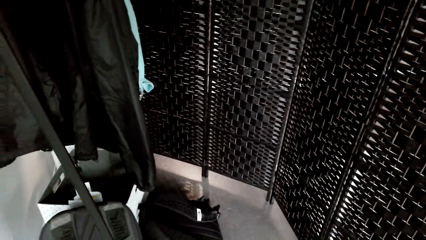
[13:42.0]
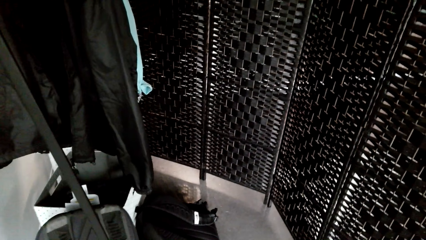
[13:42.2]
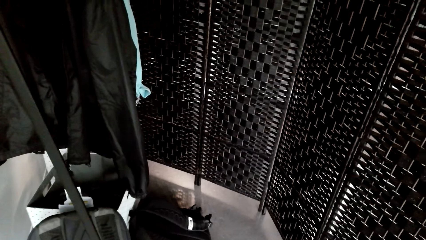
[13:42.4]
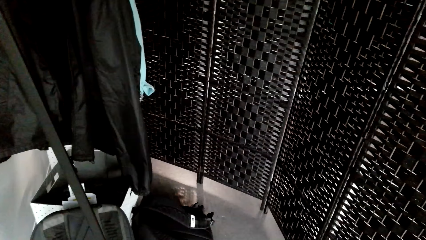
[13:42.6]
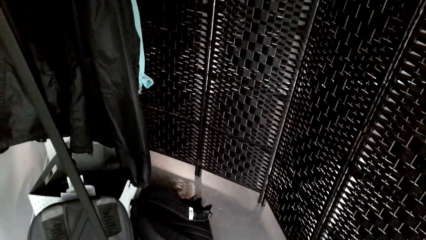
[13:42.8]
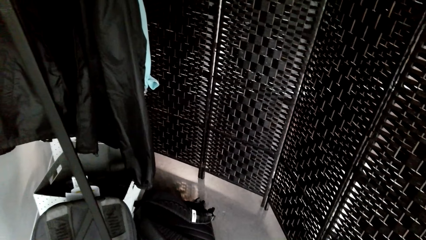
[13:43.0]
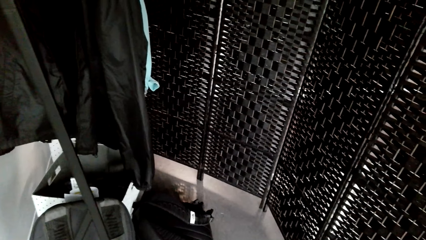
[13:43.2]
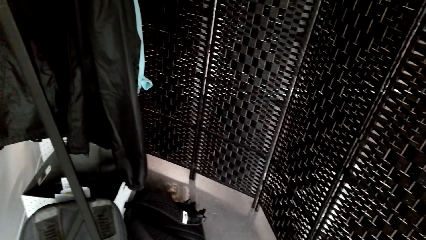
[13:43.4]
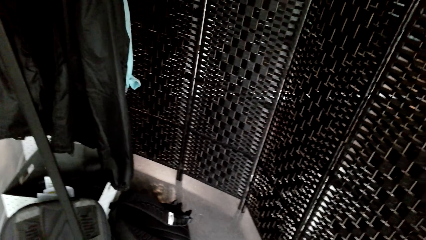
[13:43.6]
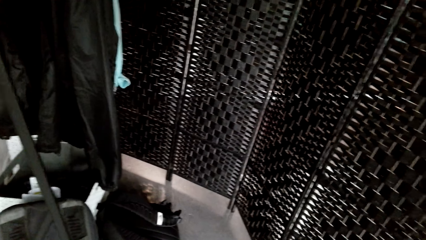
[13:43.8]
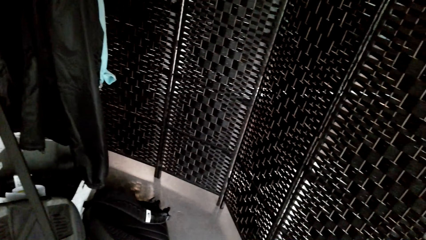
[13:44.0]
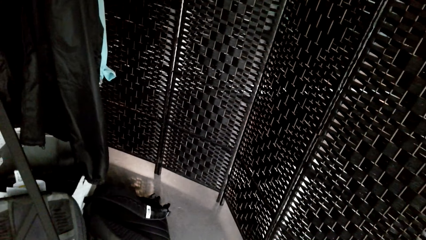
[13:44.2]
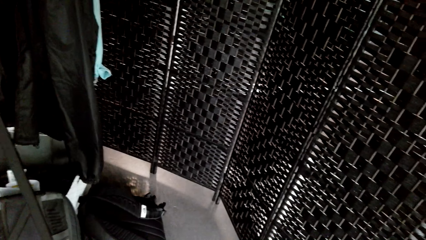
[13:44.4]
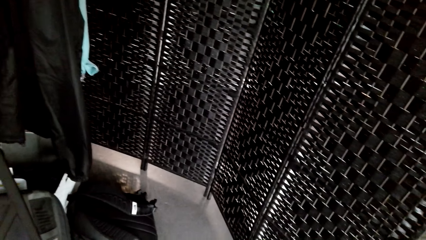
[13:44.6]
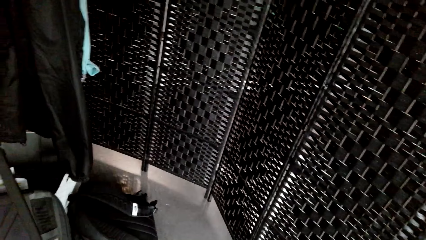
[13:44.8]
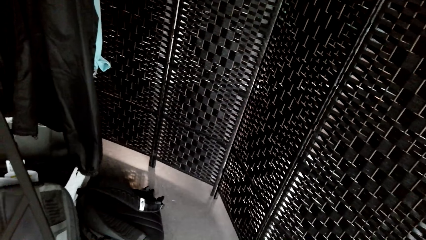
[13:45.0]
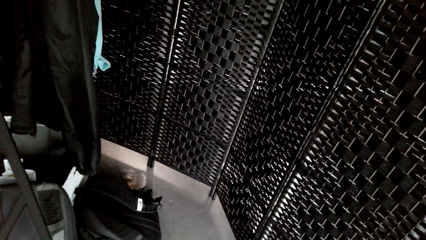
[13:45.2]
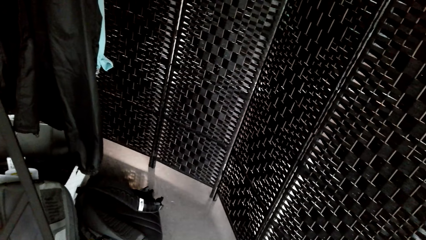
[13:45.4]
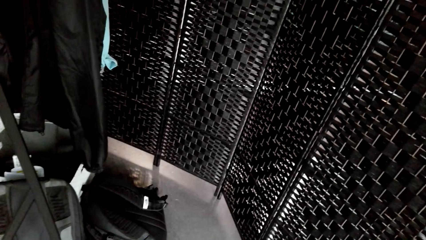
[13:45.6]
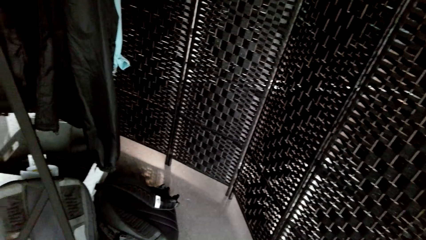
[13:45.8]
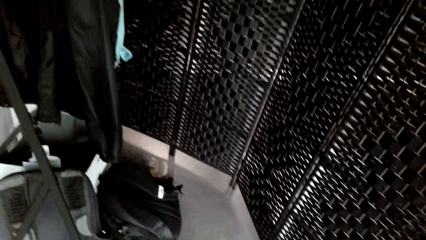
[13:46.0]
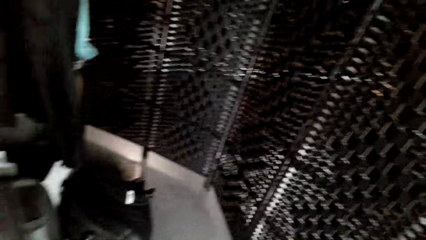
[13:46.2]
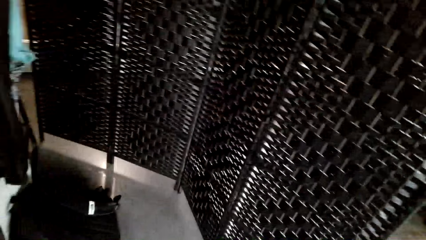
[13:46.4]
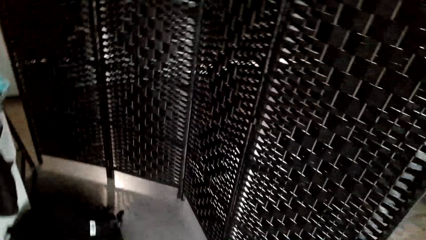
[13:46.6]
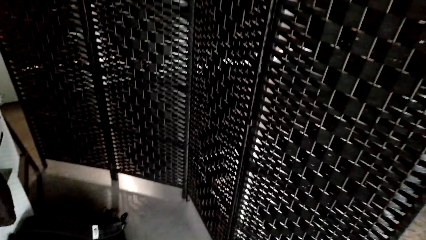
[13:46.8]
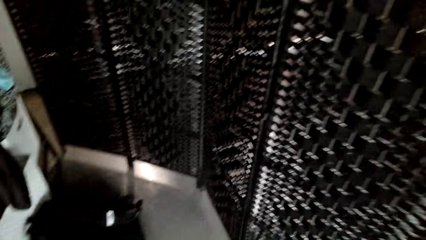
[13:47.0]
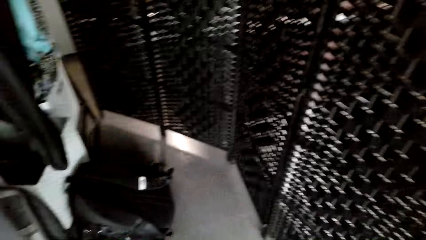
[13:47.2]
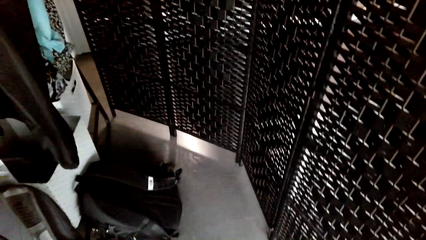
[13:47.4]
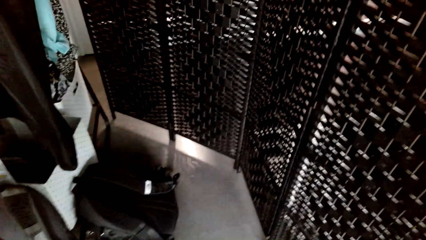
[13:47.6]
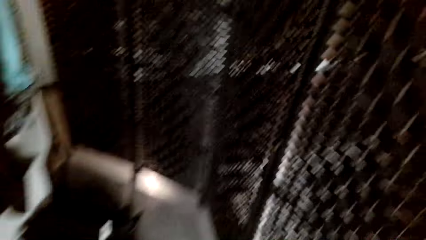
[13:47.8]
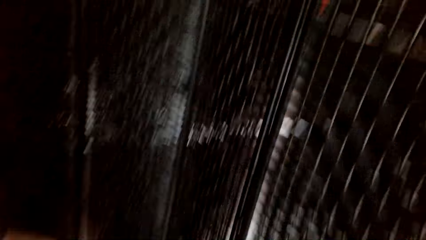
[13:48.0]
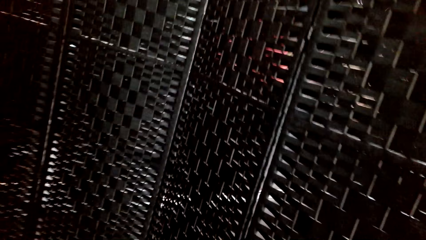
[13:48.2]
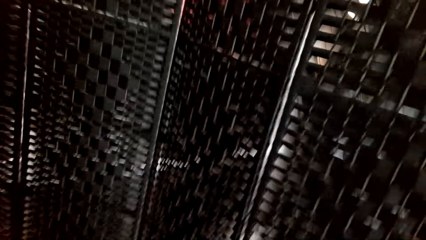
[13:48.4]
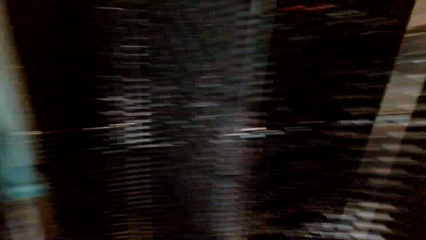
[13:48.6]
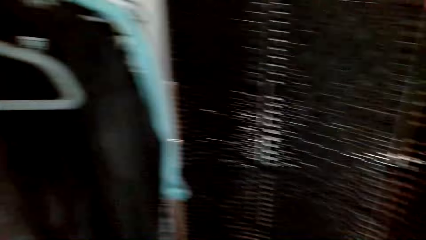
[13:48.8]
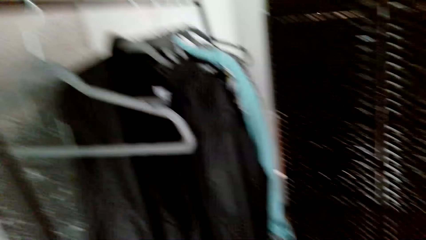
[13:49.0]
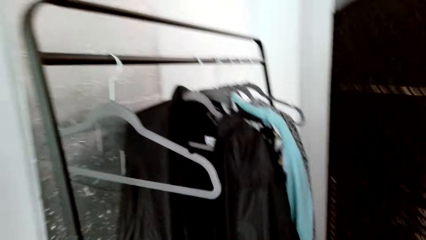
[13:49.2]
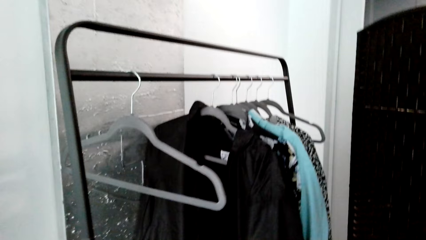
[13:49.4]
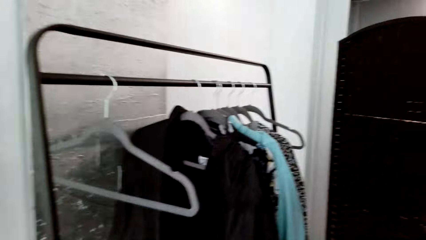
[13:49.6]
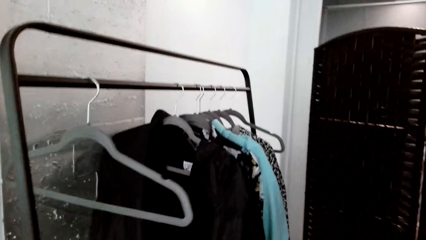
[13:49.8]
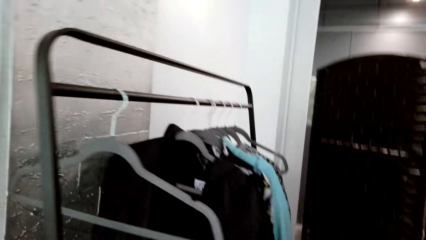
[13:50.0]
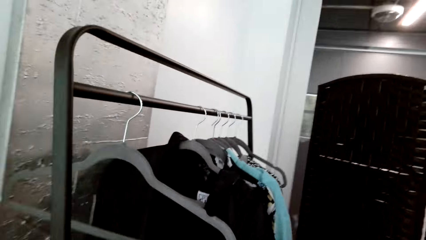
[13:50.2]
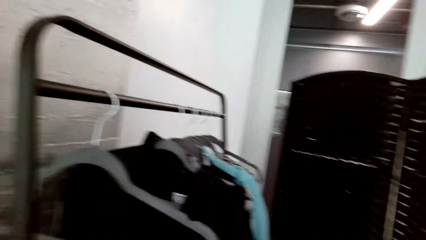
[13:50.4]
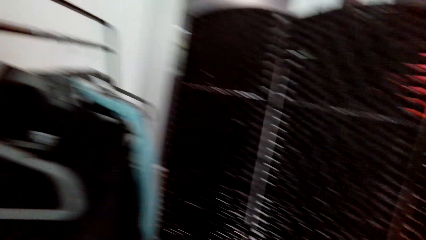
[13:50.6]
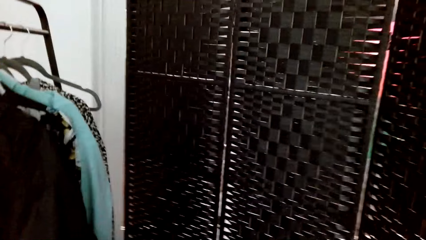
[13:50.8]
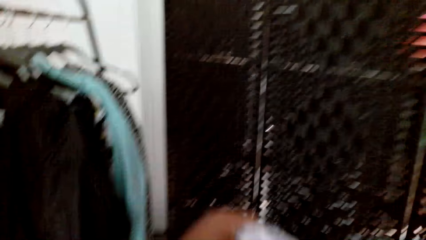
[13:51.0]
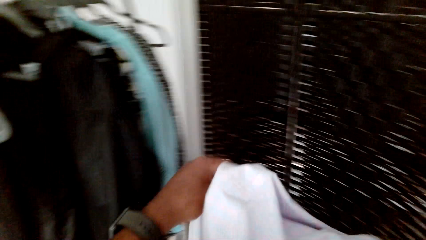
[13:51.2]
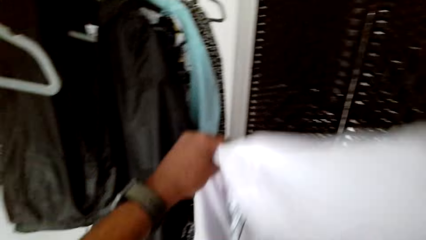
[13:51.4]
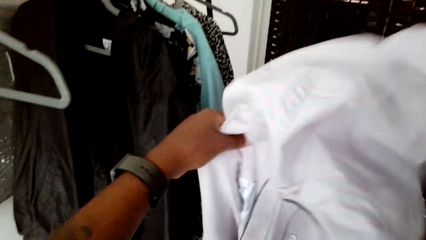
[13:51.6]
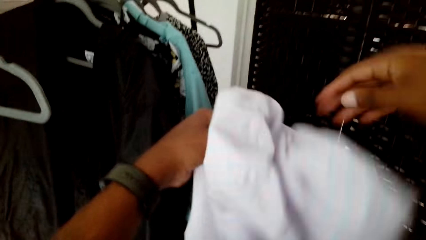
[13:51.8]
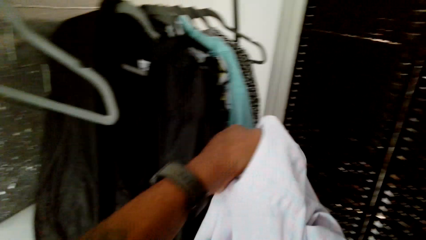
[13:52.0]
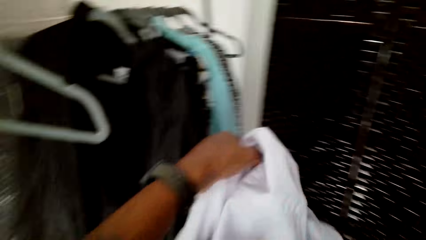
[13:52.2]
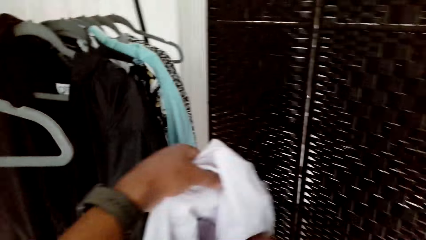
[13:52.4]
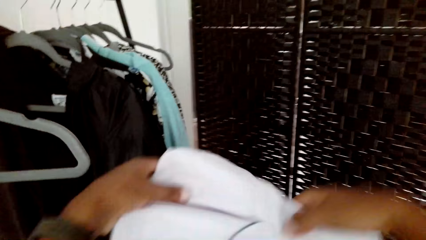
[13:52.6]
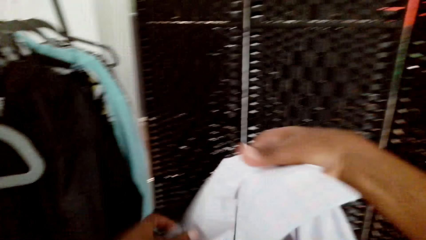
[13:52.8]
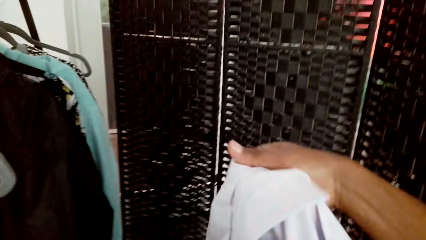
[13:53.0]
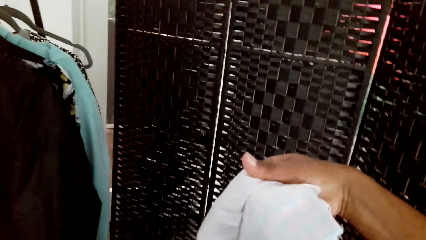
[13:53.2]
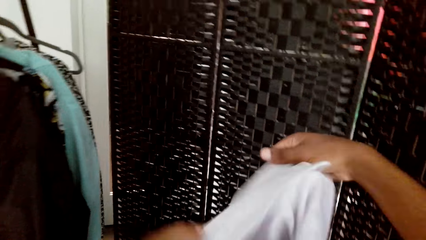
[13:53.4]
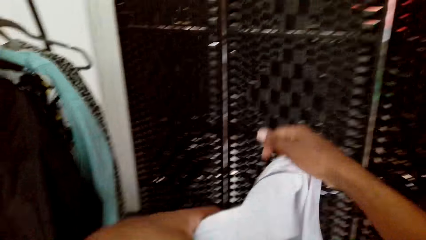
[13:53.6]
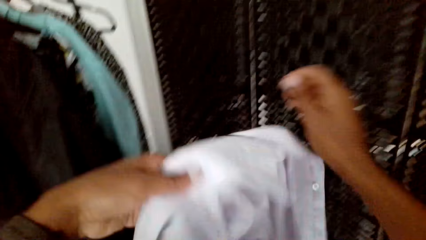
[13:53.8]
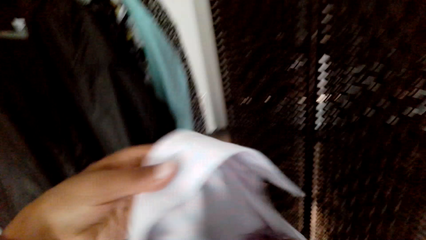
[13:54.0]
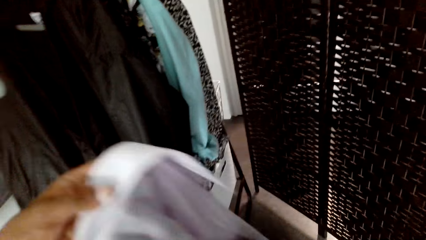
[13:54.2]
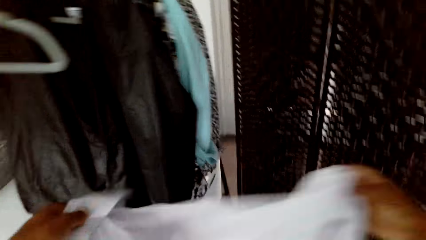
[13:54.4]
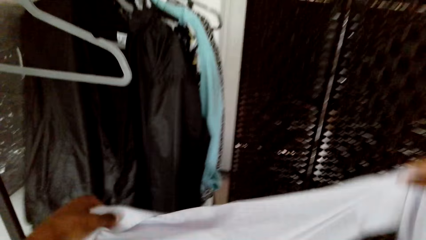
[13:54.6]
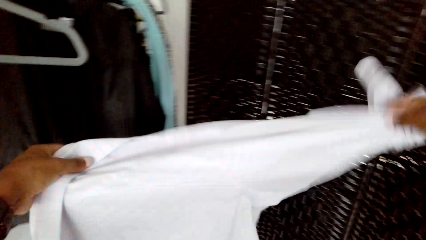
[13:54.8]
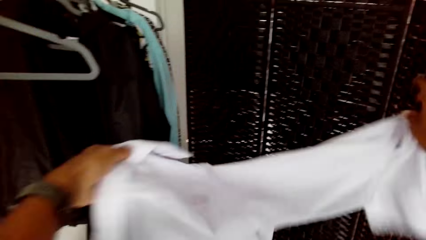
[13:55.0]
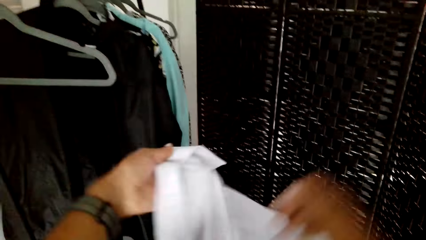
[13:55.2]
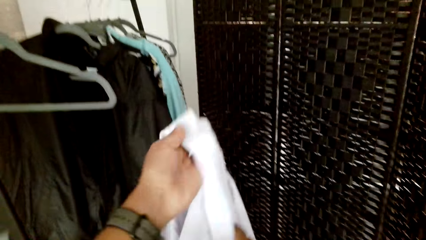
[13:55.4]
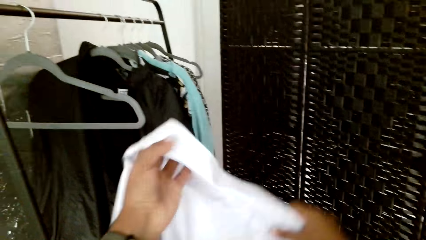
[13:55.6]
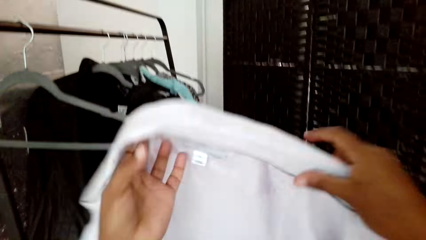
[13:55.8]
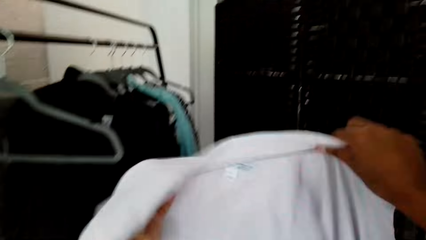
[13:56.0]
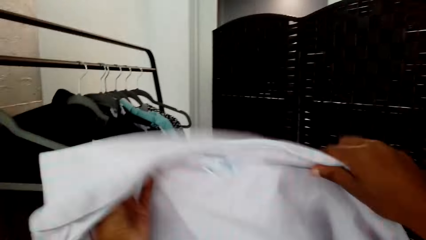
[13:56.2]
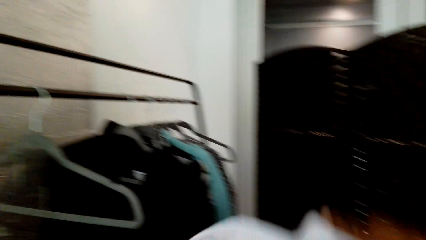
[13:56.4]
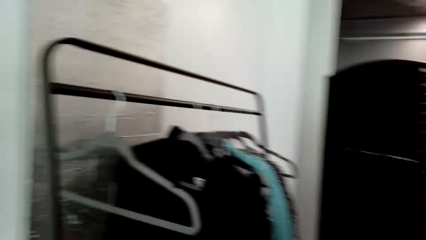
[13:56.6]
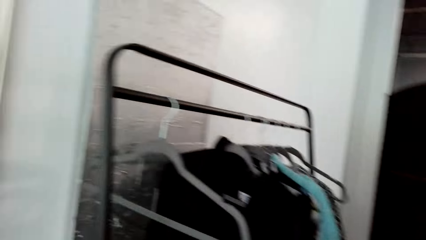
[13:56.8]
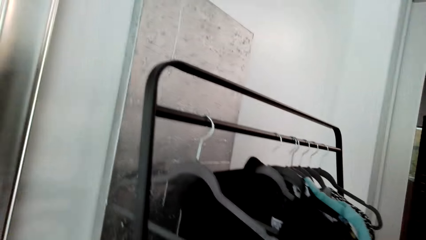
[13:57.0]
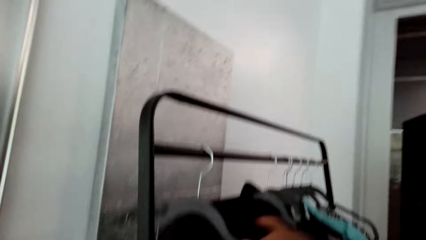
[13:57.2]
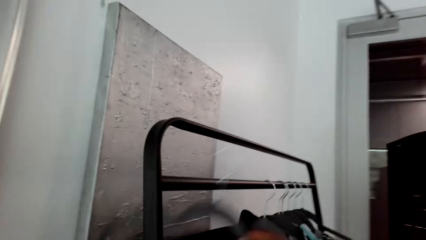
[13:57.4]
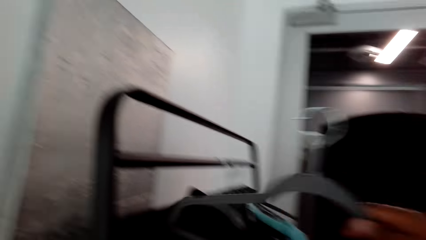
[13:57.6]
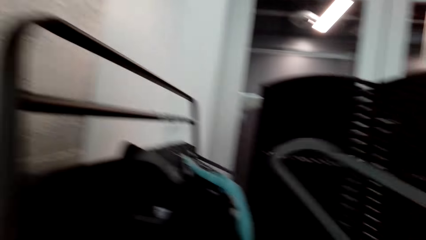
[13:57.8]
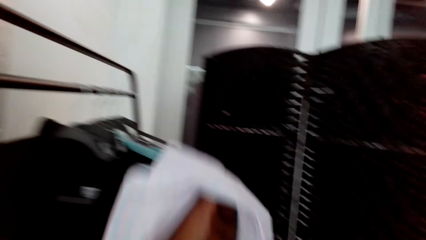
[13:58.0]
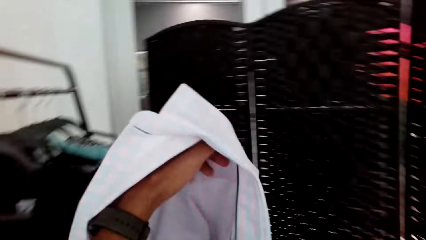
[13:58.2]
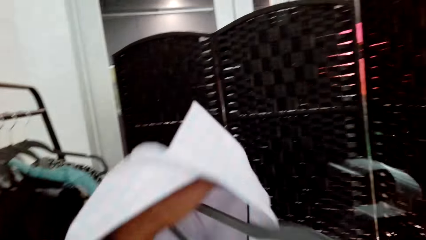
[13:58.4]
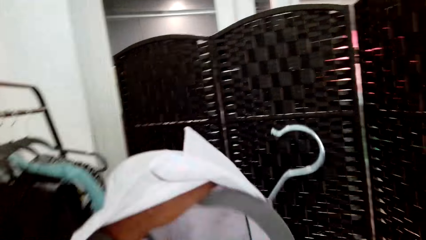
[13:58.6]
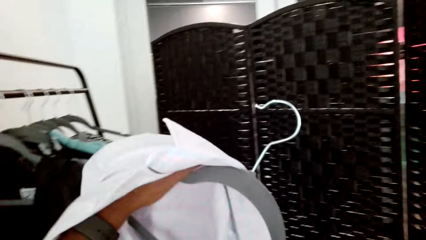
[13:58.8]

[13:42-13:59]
The camera wearer holds a t-shirt. They inspect the shirt. They pick up a hanger.
